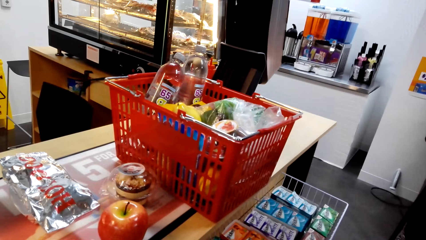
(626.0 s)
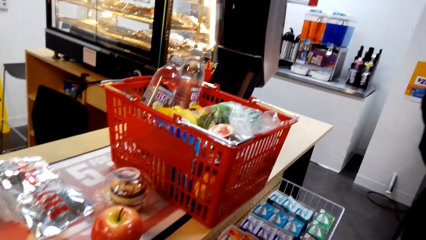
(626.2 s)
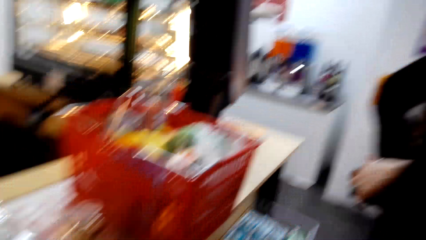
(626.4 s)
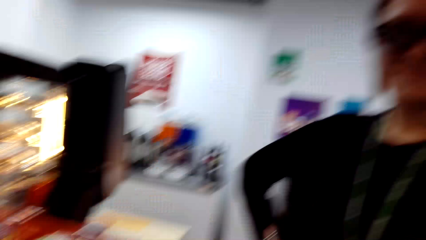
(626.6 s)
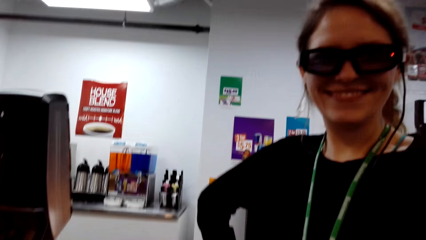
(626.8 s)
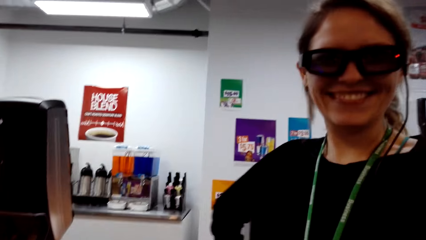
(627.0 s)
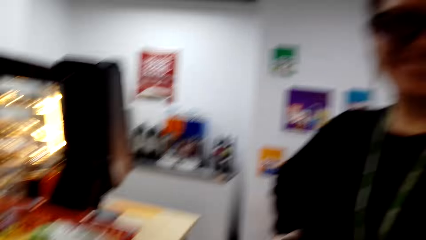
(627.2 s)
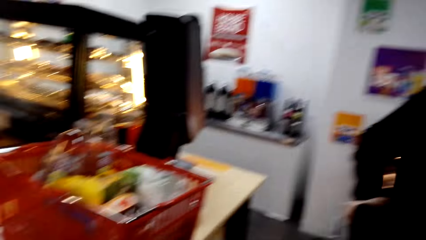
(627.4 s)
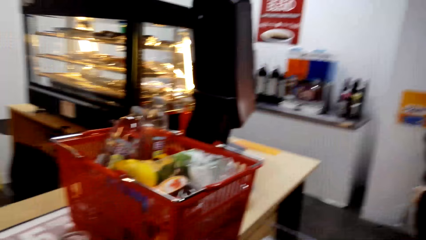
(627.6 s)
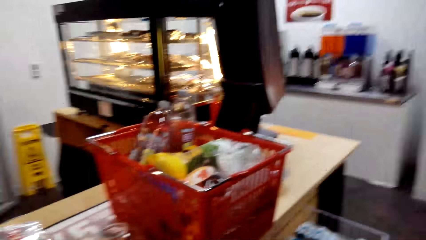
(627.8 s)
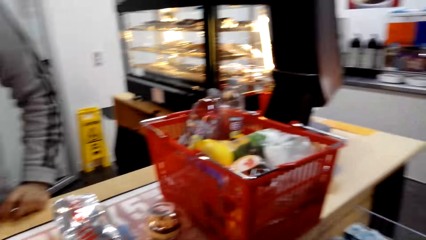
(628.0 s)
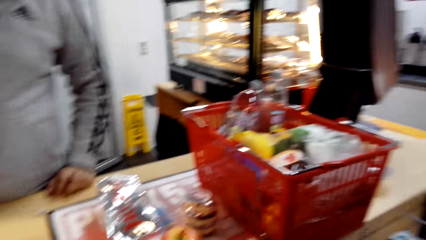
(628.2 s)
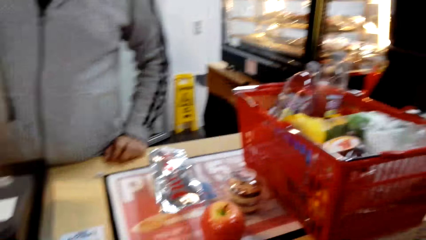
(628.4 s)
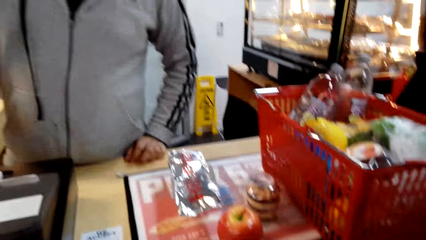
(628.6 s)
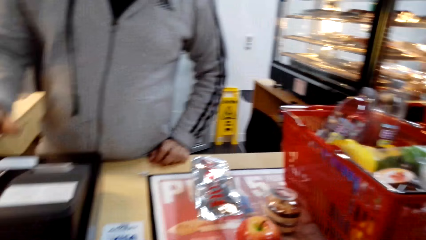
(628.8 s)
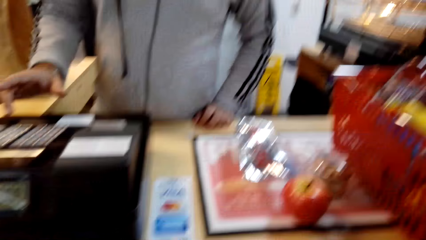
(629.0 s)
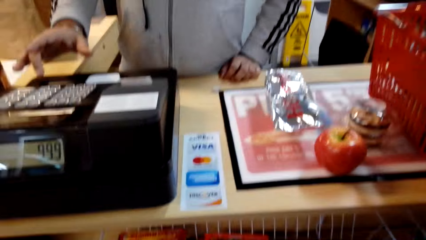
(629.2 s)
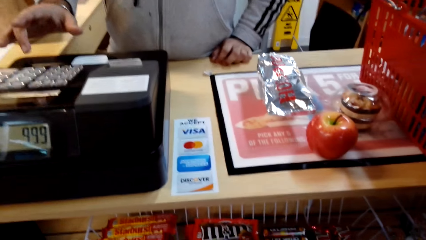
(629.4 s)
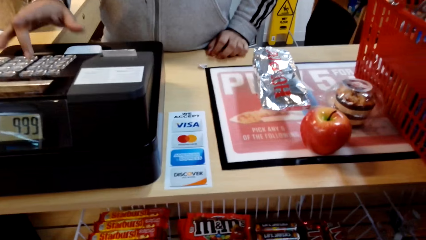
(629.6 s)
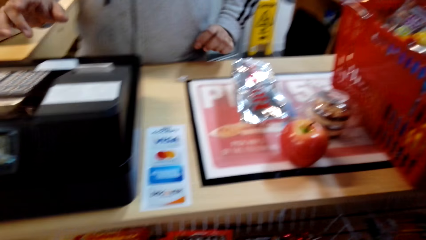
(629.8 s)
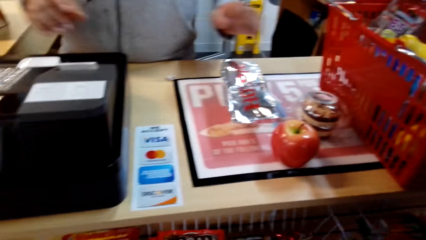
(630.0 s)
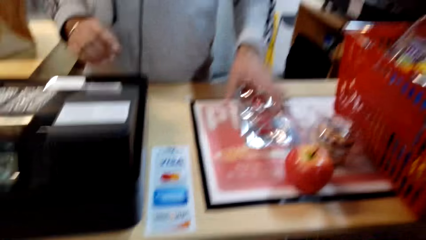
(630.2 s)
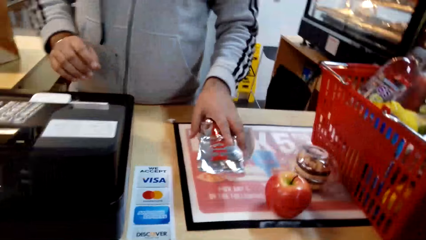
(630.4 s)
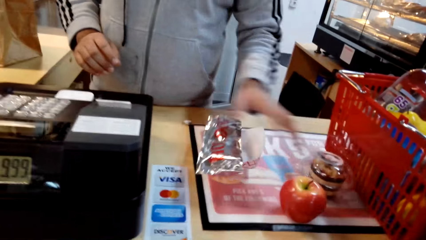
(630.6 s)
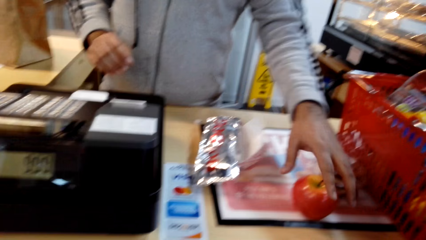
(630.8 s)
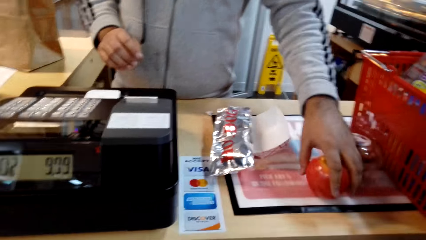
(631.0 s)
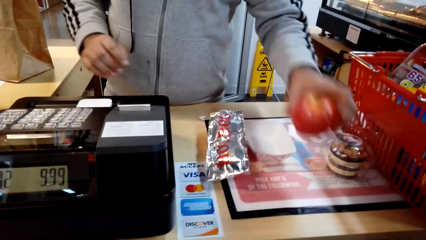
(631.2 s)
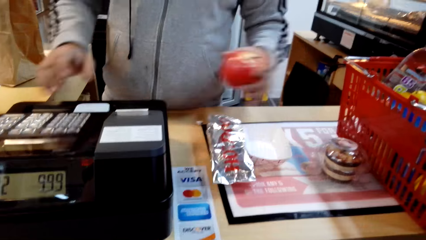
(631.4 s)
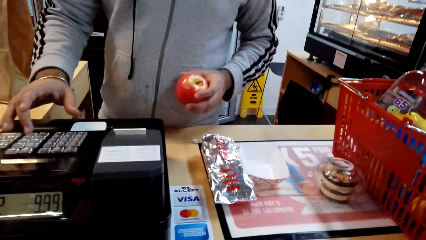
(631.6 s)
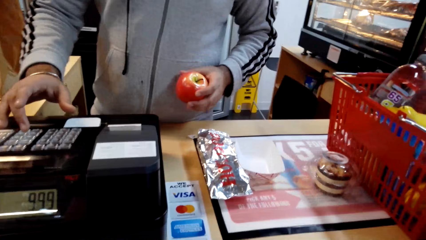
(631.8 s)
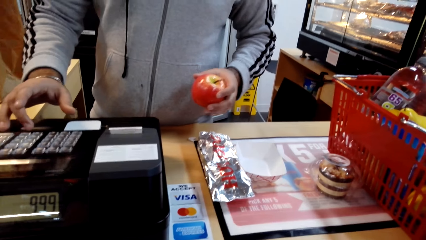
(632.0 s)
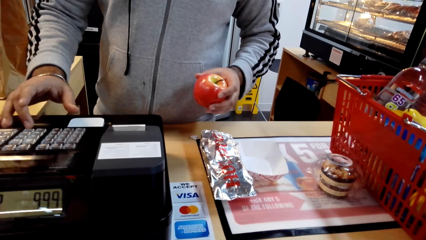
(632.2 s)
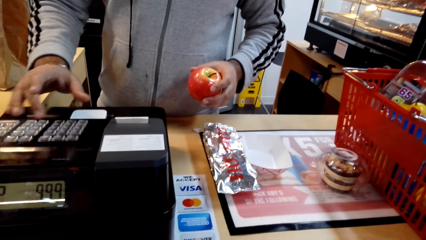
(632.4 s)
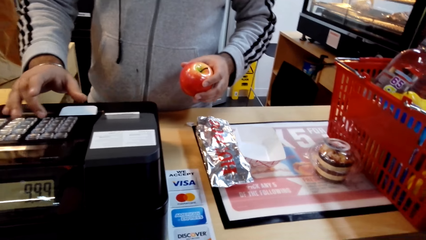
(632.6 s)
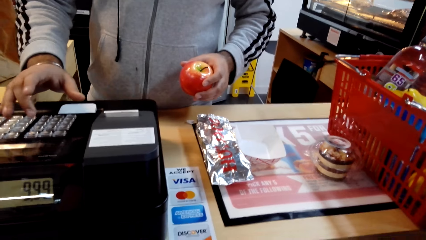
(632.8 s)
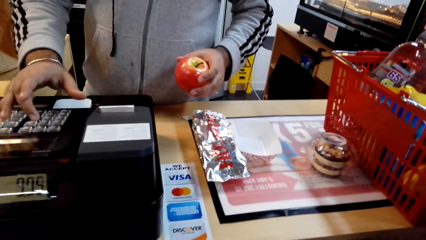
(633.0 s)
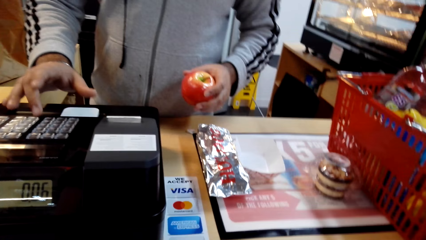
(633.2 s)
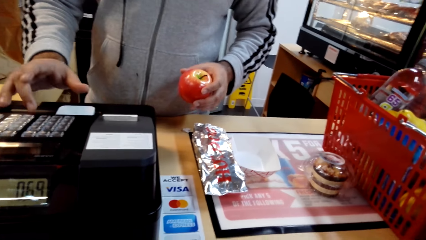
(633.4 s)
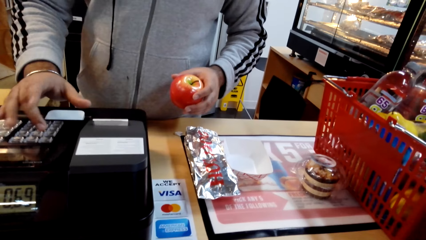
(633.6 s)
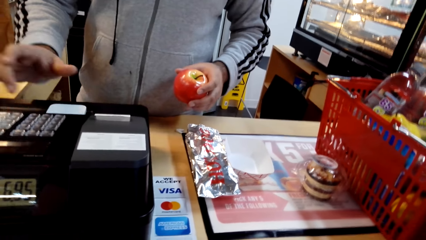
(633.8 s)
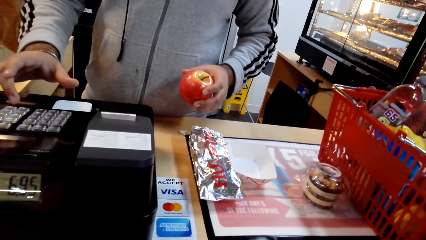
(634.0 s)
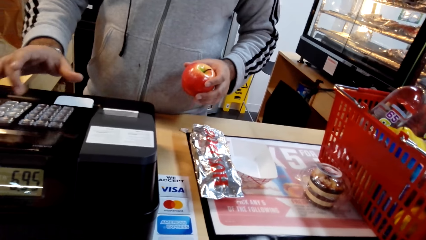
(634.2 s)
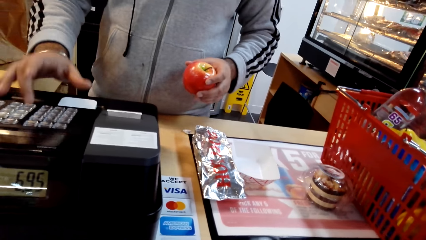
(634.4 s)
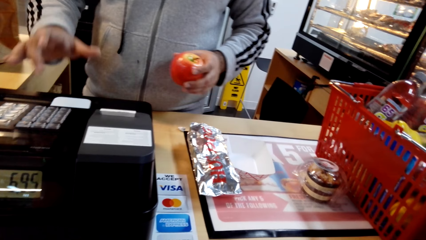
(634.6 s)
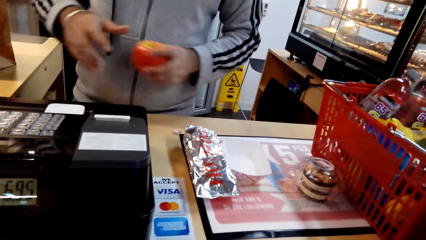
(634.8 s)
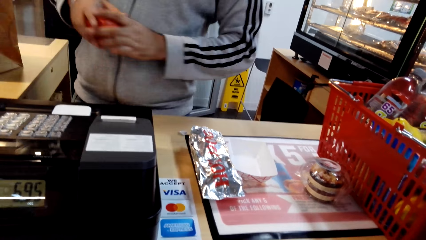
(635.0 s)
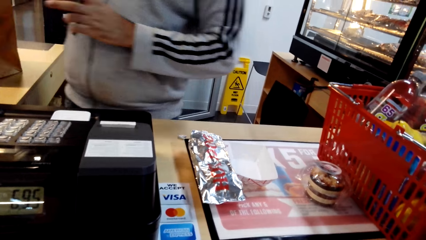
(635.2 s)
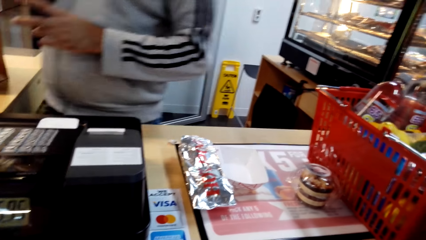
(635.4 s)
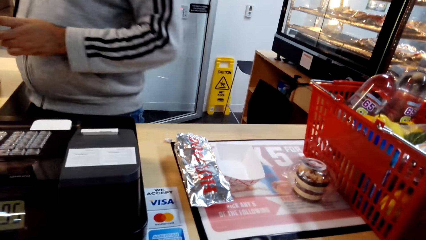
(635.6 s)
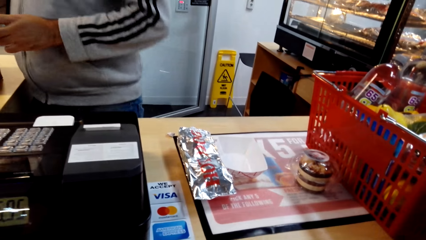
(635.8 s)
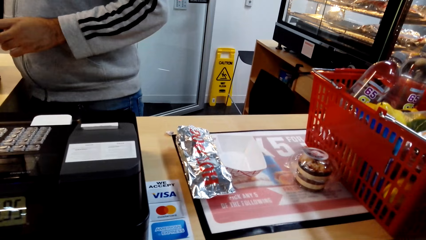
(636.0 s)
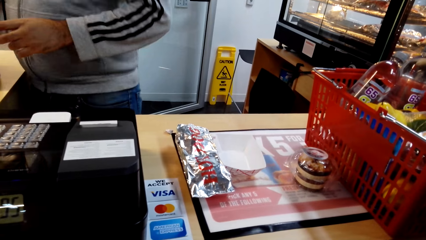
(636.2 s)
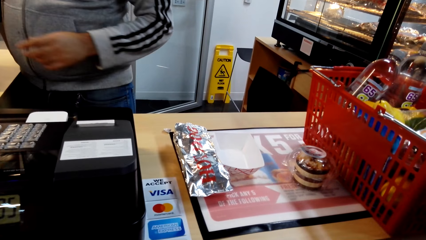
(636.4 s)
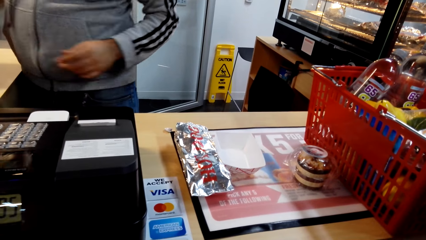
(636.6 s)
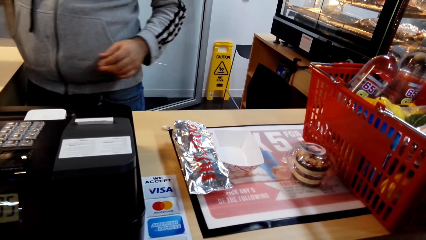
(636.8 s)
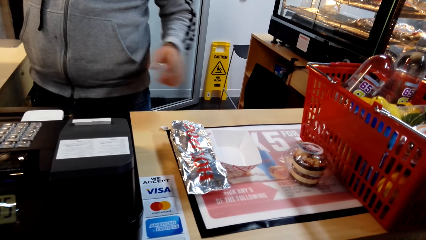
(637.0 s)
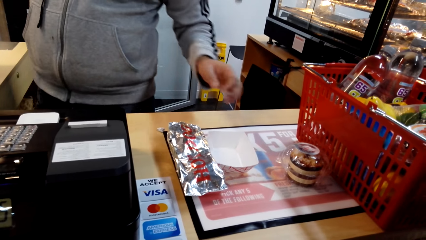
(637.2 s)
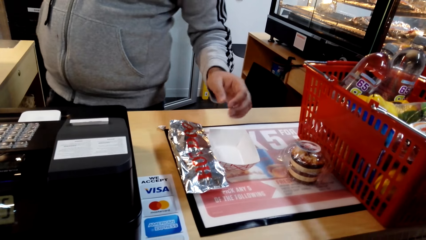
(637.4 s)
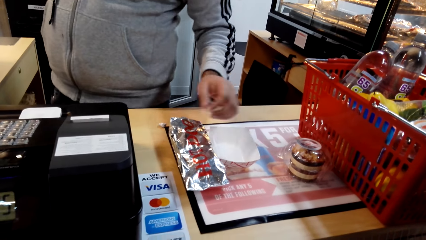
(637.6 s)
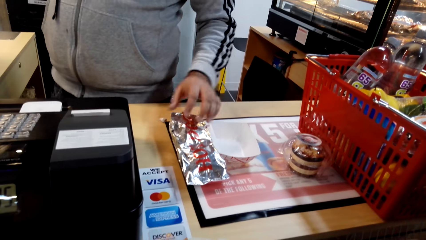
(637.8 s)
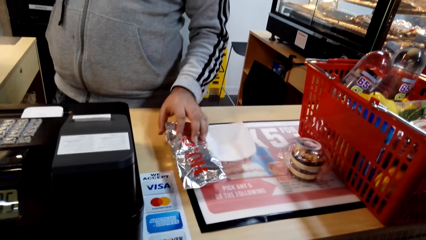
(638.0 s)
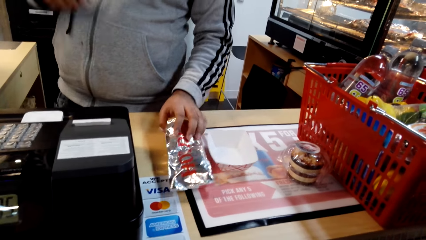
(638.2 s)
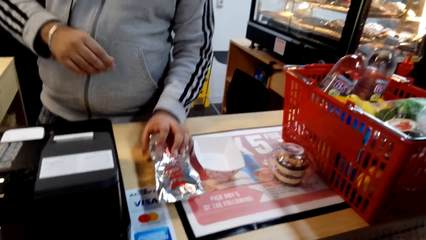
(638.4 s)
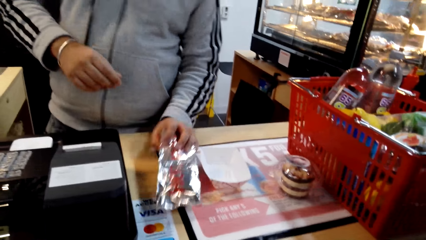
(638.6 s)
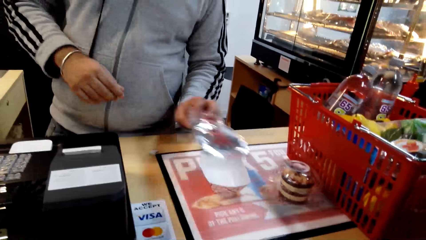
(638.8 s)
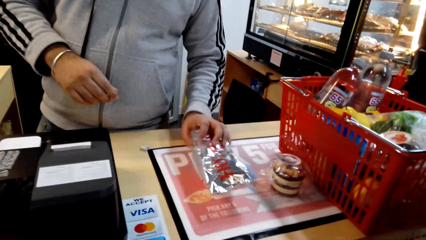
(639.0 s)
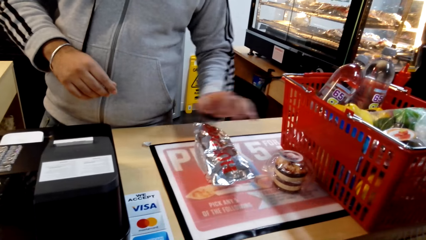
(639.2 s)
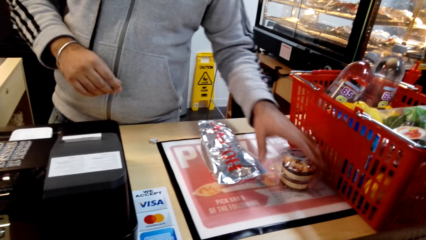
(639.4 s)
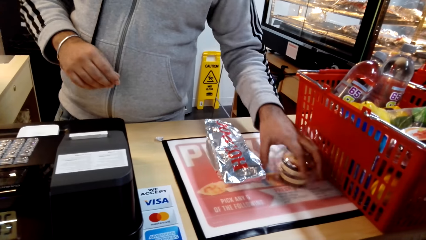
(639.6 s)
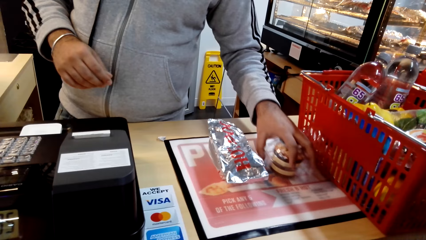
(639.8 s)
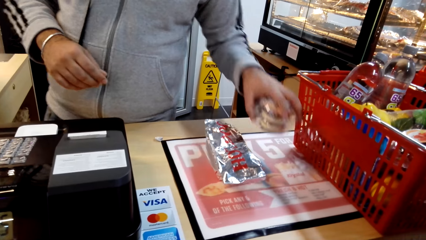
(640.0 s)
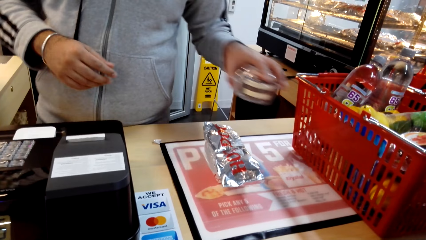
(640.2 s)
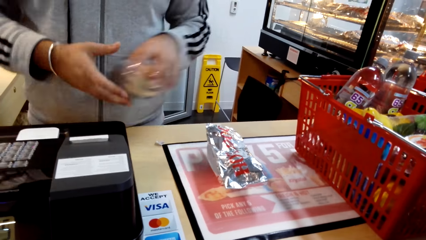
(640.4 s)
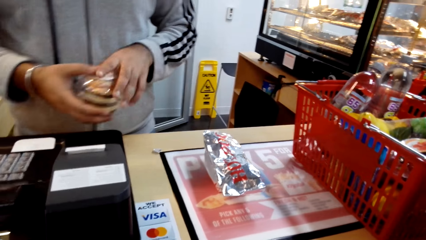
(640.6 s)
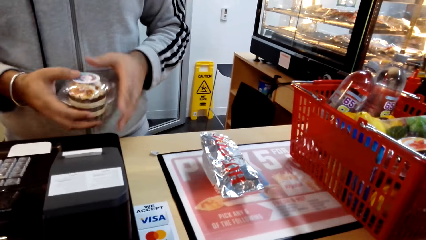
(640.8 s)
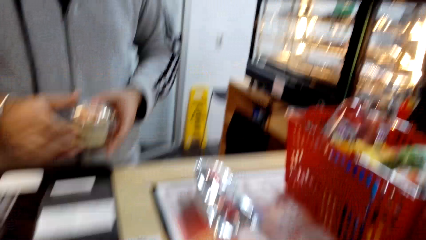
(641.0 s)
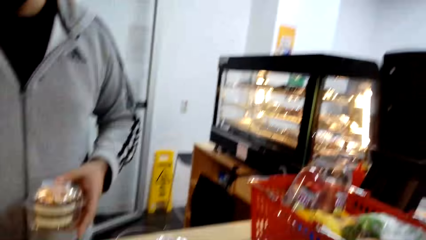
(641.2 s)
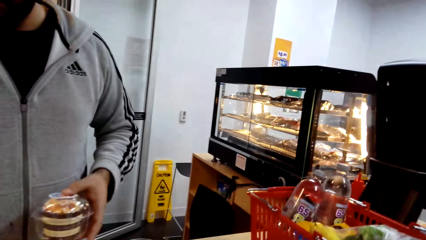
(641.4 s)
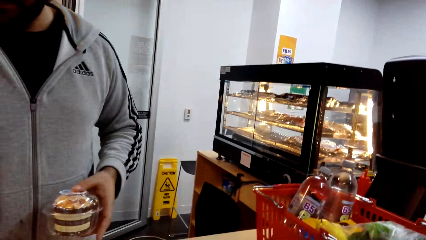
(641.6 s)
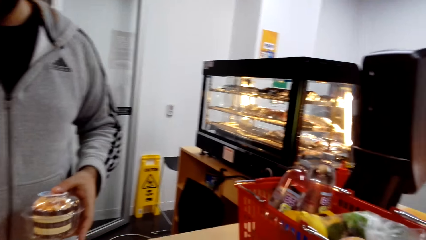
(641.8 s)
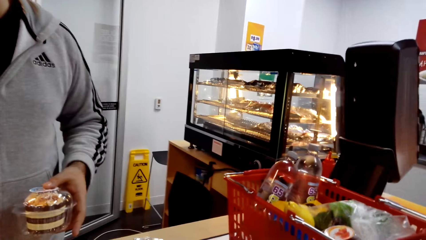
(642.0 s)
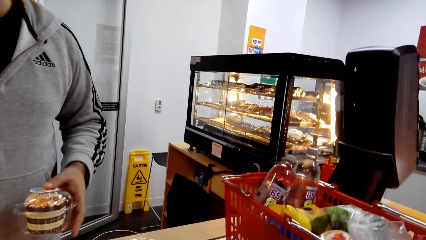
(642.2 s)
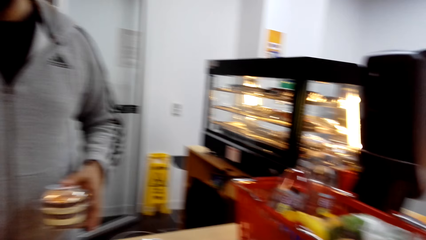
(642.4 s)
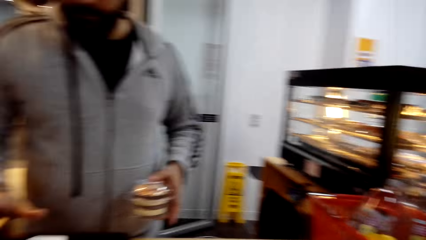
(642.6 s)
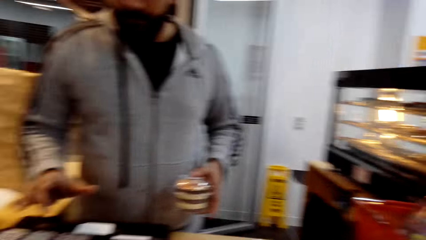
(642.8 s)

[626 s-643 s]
A man itemizes the total for the customer's purchase. The man presses the money machine, takes an apple, and presses the money machine. The man displaces a wrapping and takes a container.
